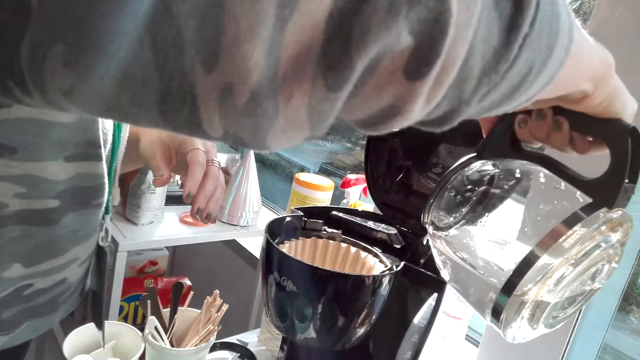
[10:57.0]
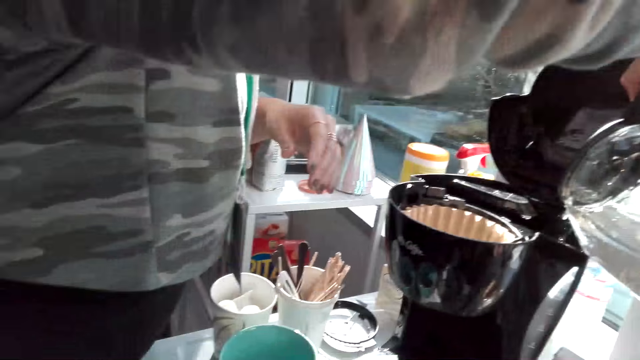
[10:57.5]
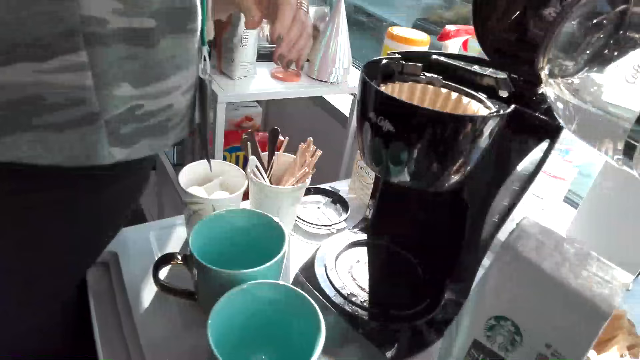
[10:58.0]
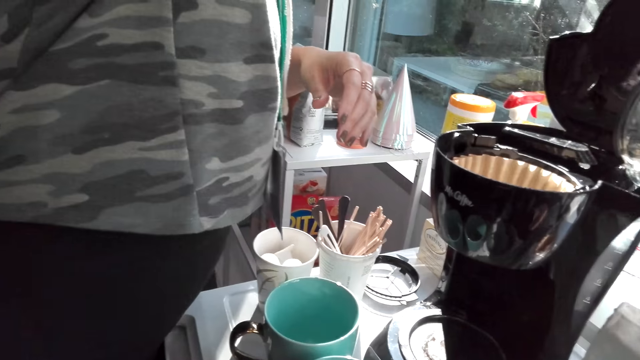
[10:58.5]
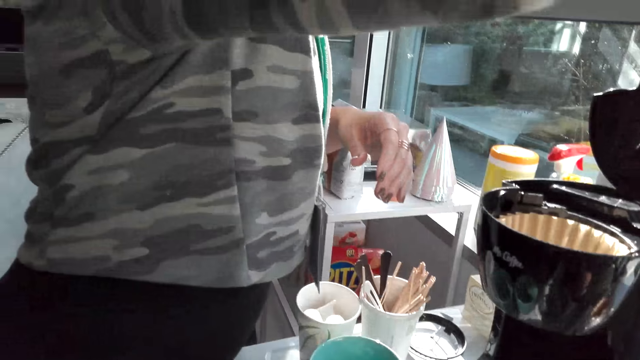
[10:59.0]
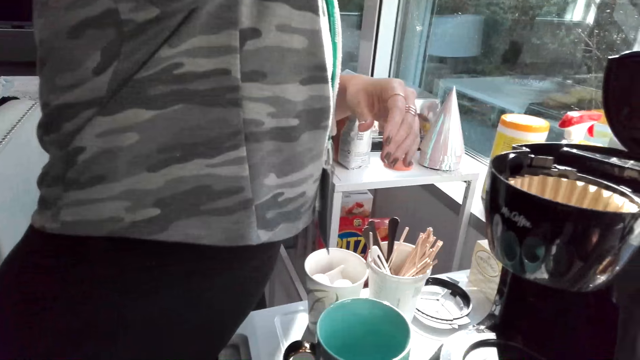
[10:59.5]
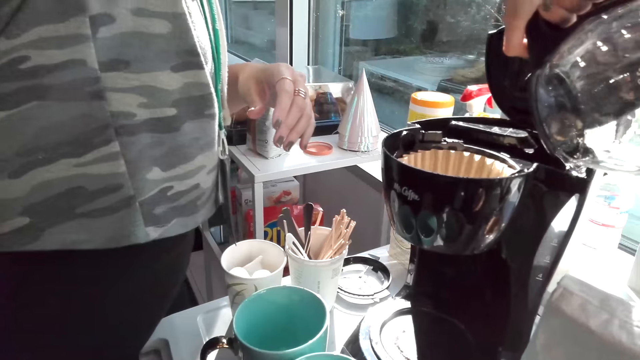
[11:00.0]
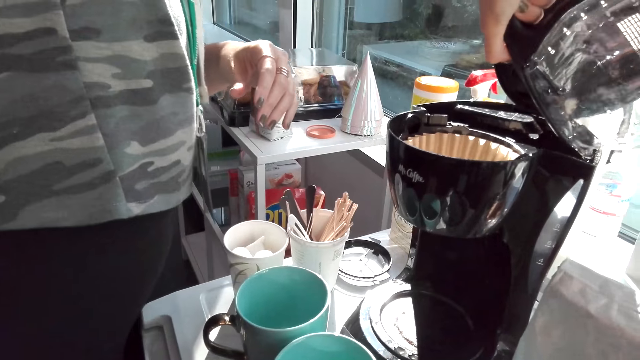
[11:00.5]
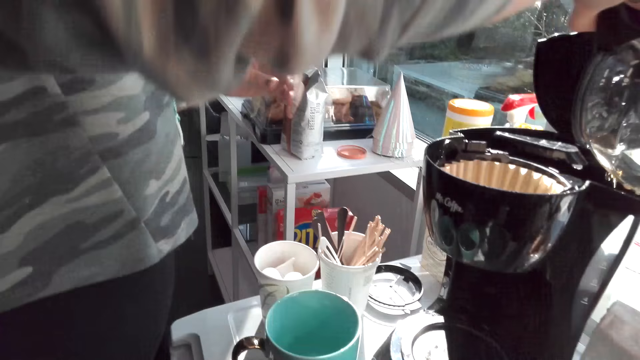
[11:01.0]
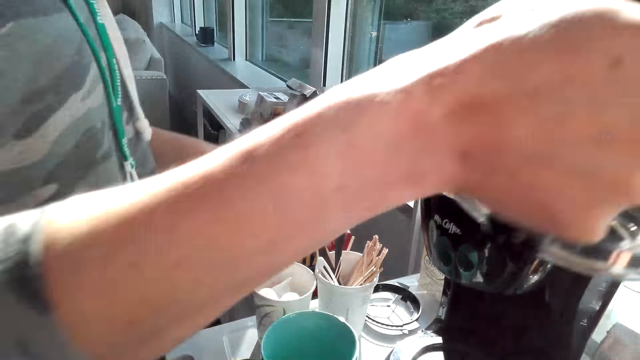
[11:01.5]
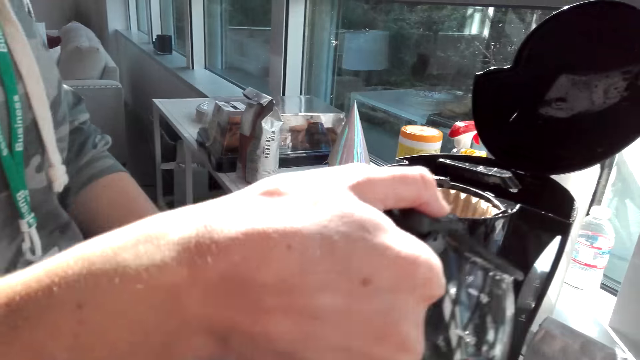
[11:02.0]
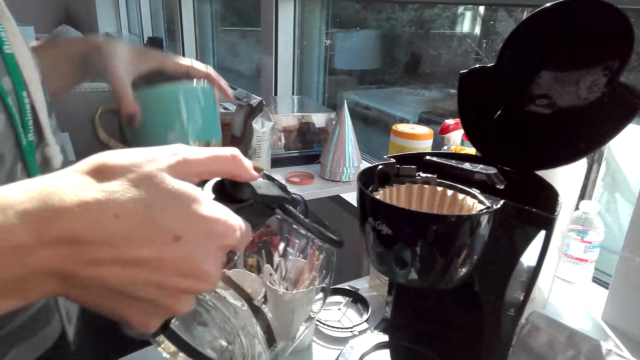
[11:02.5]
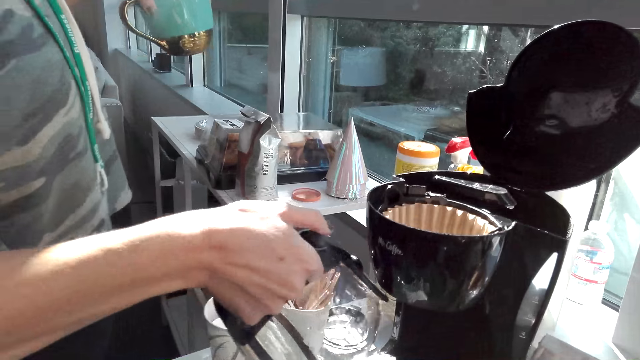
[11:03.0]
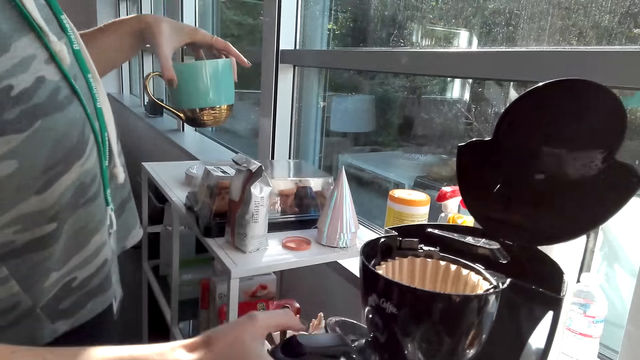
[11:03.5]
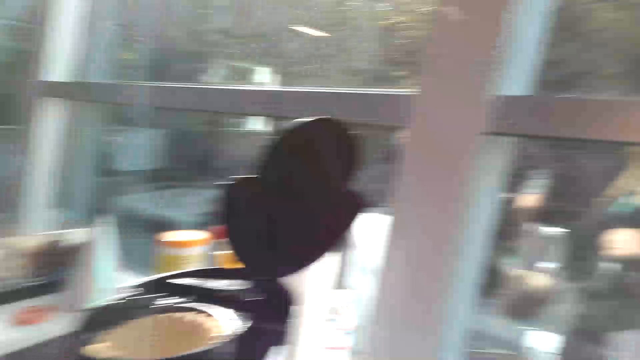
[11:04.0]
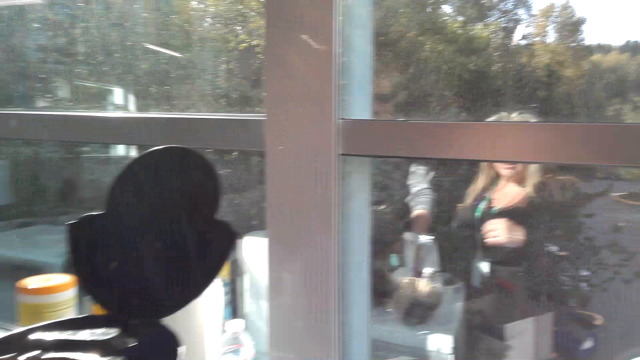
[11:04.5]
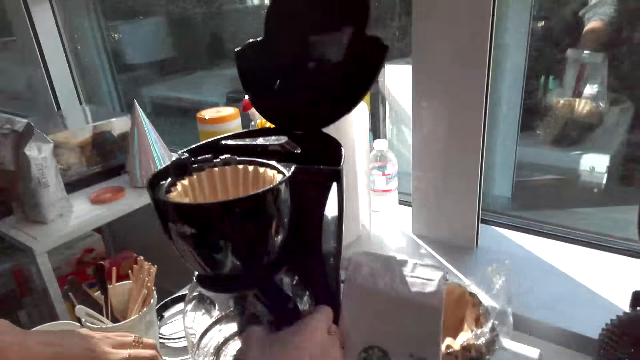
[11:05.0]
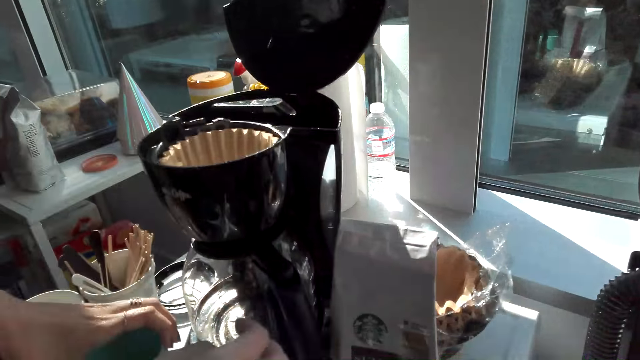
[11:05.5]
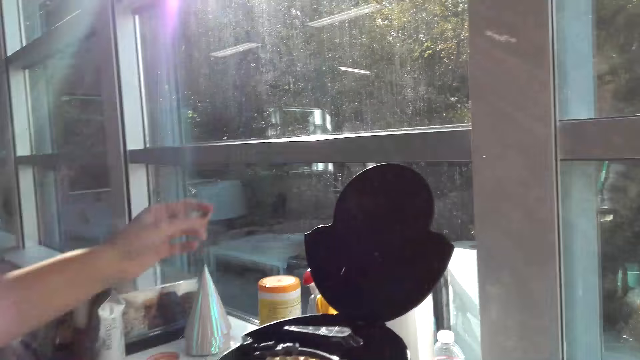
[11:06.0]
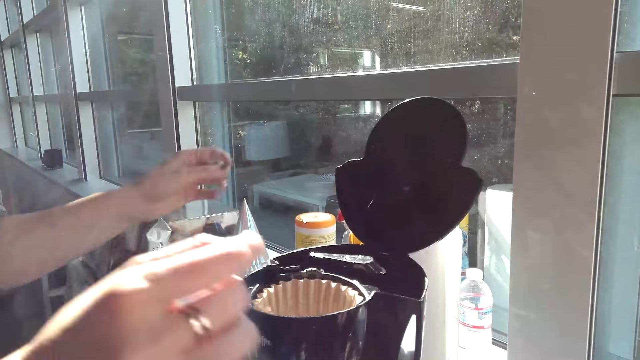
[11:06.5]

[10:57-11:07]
The camera wearer talks with the person. The person makes coffee. The camera wearer talks with the person. The person makes coffee, picks up a cup, talks with the camera wearer, and places the jug on the coffee maker. The camera wearer talks with the person.

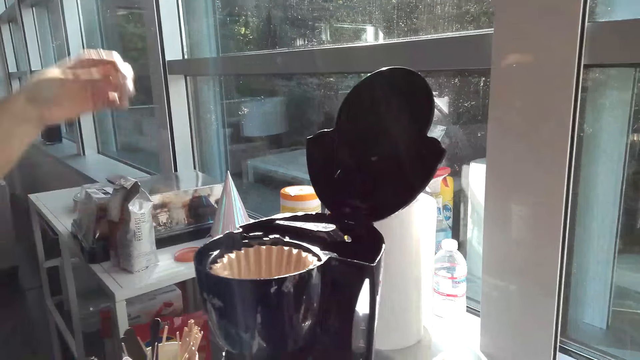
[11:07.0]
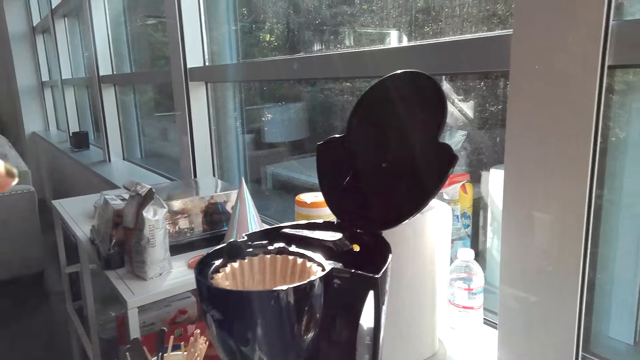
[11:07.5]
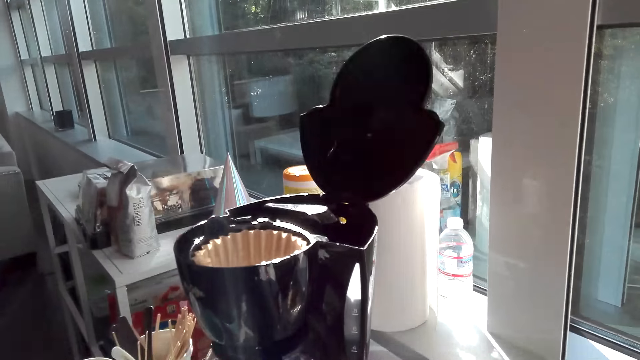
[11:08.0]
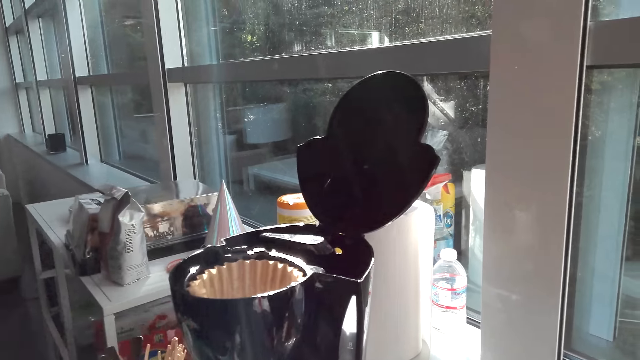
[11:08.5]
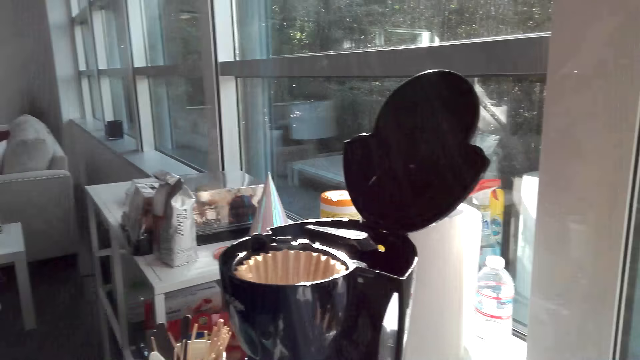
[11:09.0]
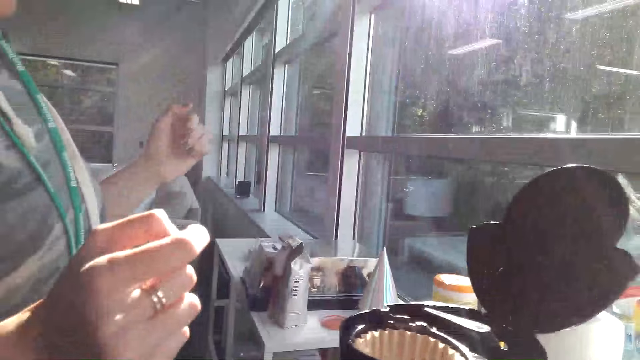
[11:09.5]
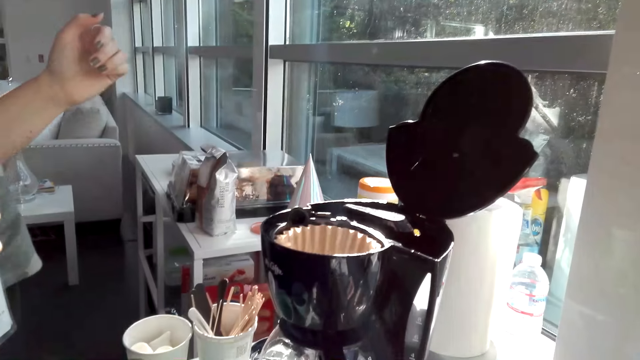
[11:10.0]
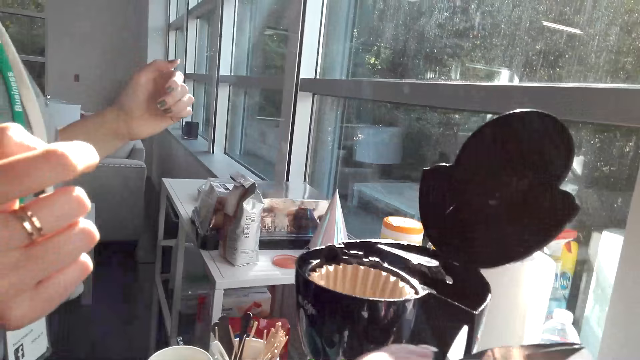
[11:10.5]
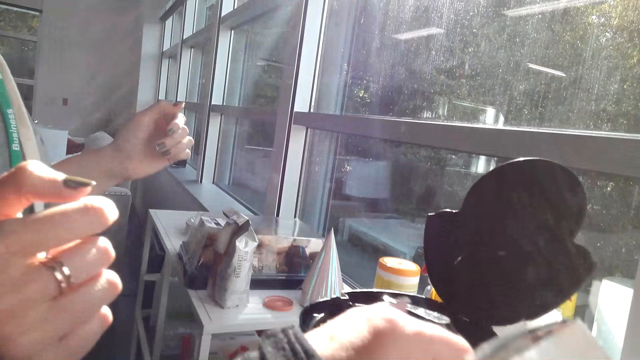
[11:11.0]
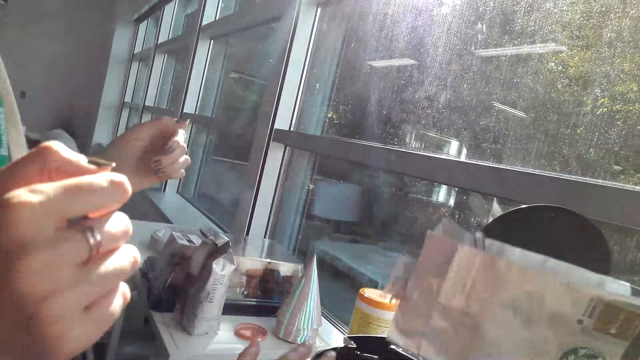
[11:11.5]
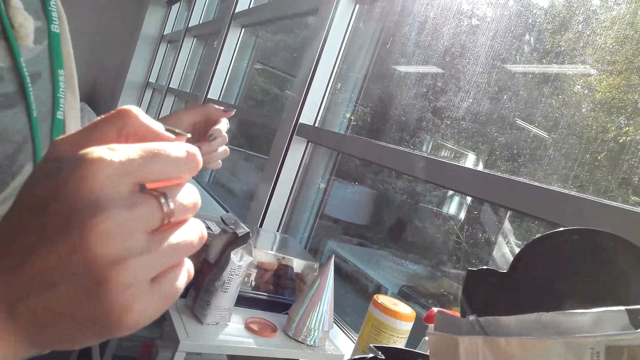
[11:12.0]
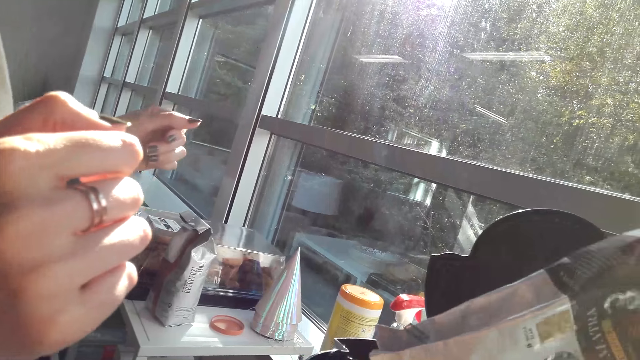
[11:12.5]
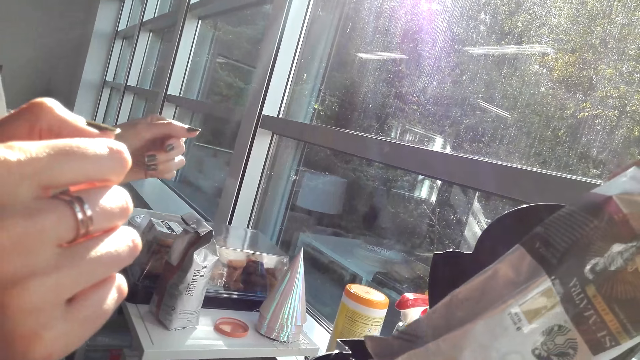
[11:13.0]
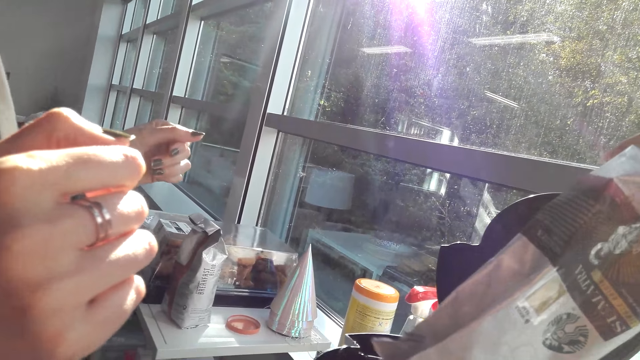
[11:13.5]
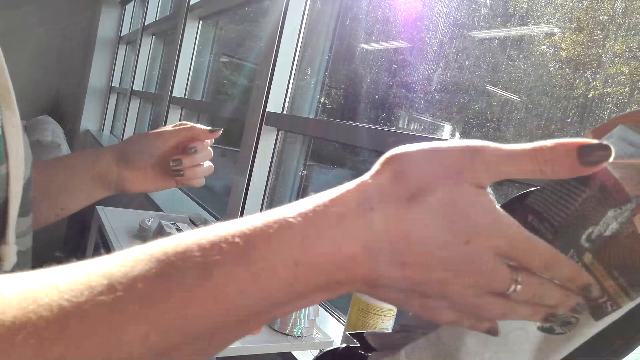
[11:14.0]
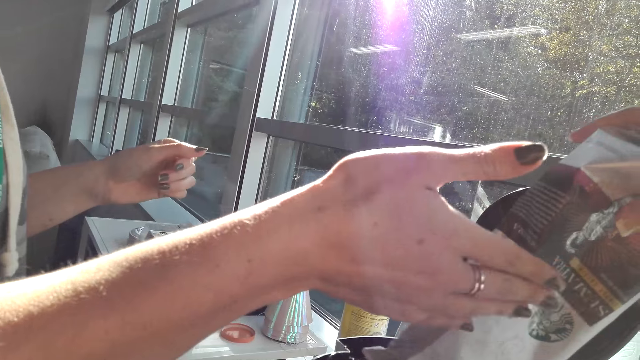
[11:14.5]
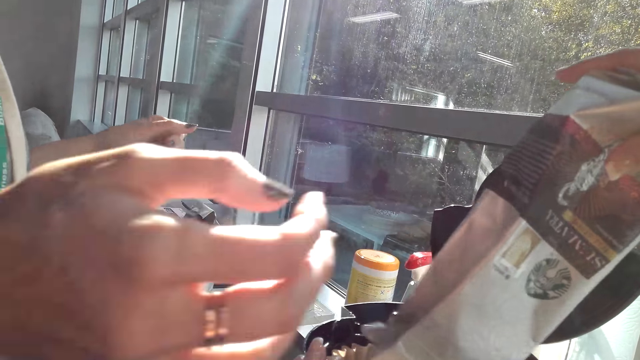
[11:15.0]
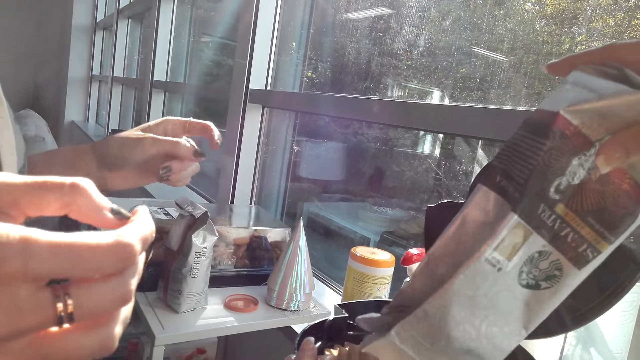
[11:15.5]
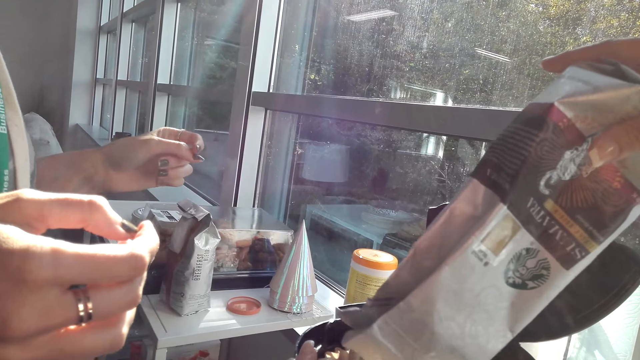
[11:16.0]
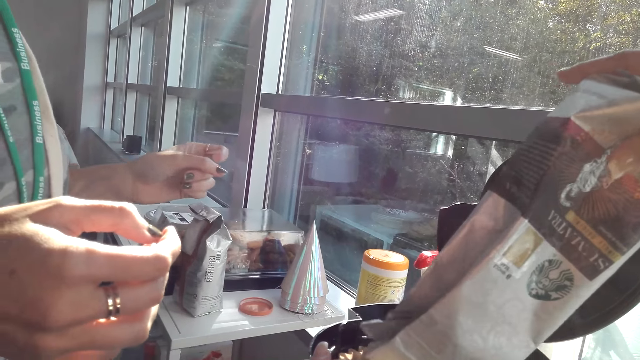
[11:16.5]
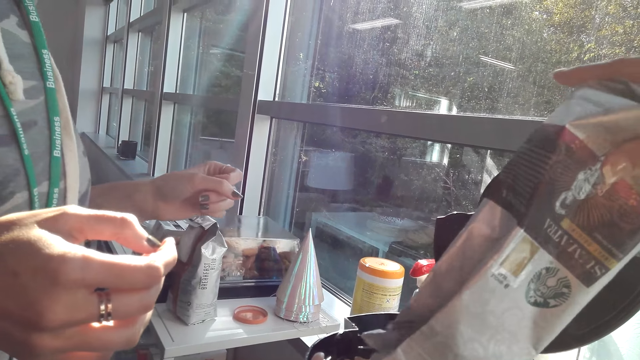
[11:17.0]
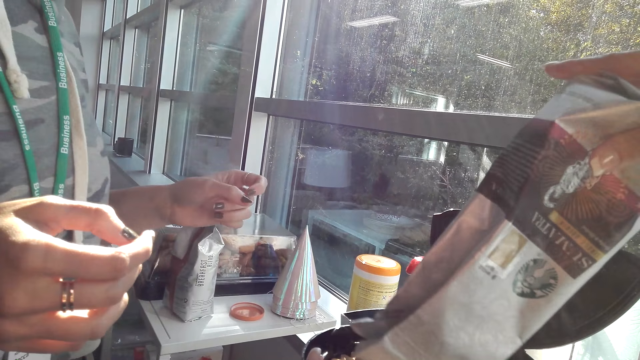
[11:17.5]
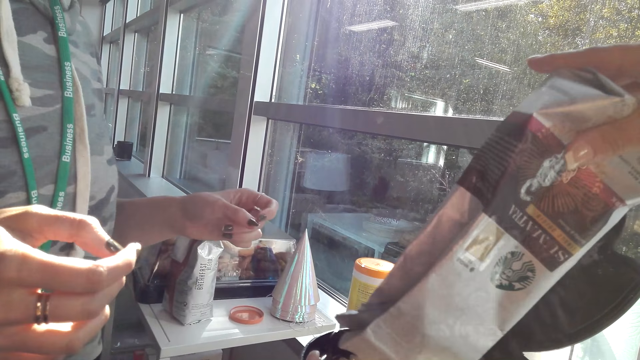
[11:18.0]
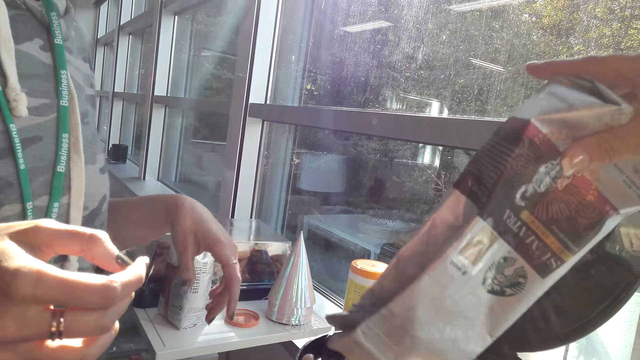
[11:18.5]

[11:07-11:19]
The person talks with the camera wearer. The person talks with the camera wearer again. The camera wearer pours something in the coffee maker and puts coffee on the coffee maker. The person talks with the camera wearer, taps the coffee, and talks with the camera wearer.
